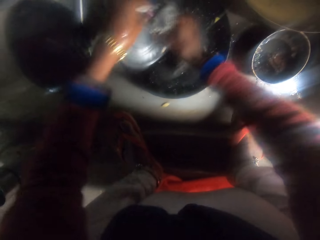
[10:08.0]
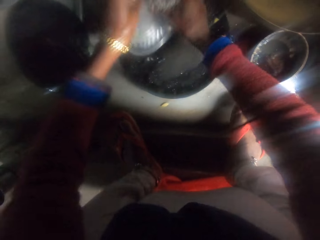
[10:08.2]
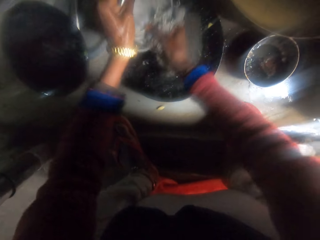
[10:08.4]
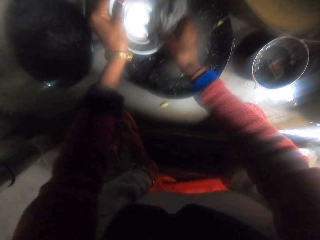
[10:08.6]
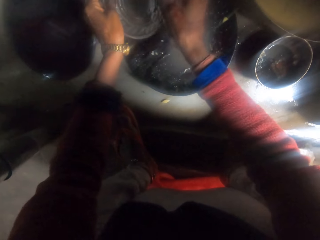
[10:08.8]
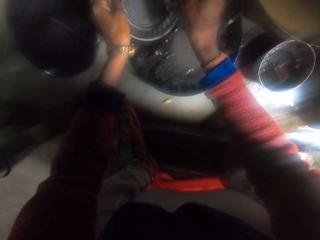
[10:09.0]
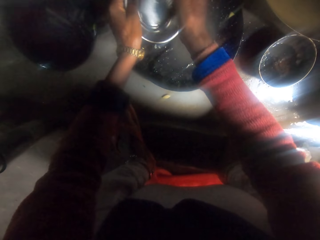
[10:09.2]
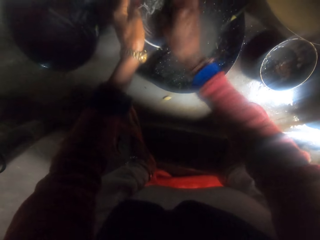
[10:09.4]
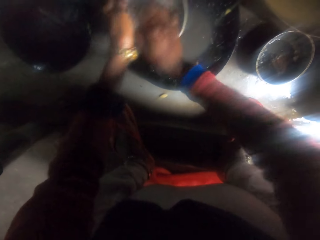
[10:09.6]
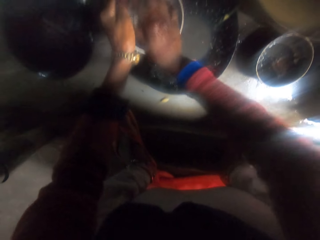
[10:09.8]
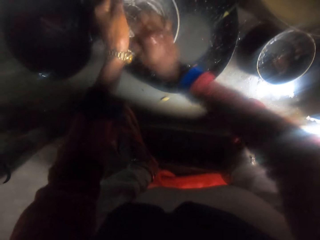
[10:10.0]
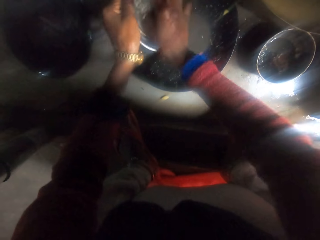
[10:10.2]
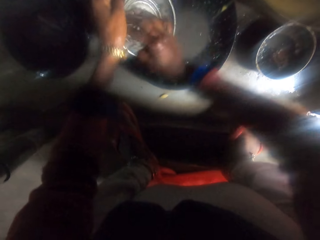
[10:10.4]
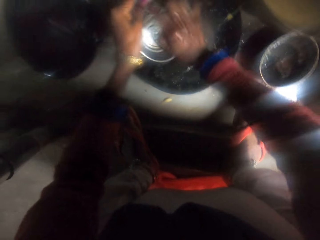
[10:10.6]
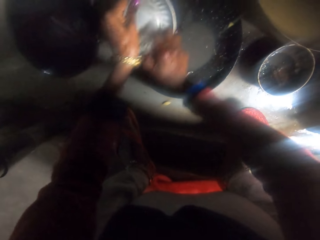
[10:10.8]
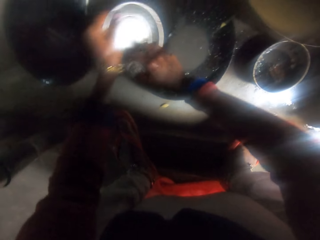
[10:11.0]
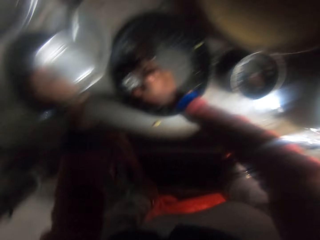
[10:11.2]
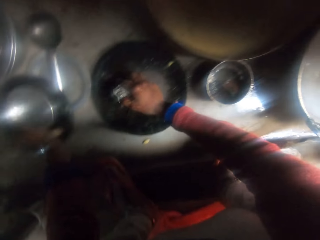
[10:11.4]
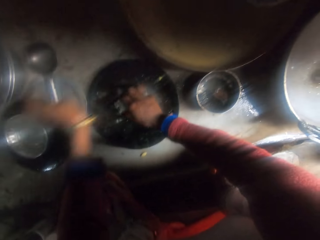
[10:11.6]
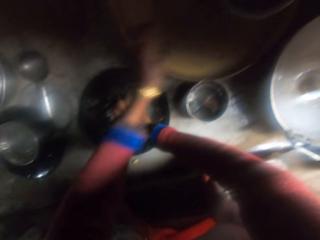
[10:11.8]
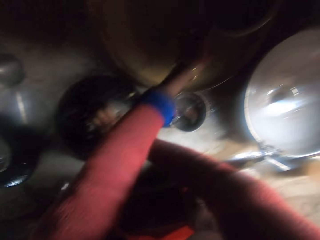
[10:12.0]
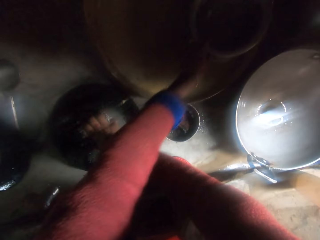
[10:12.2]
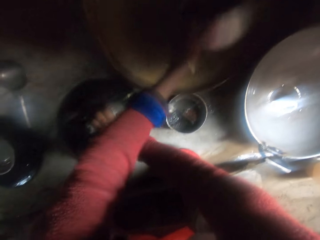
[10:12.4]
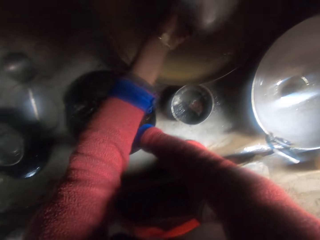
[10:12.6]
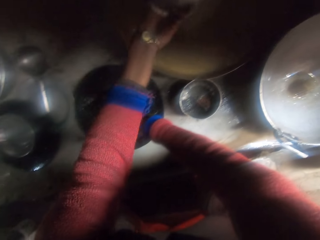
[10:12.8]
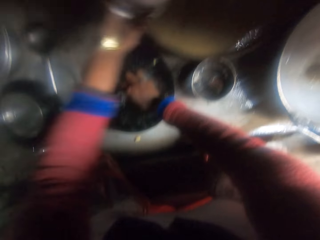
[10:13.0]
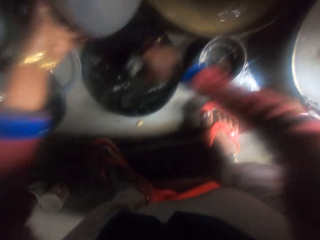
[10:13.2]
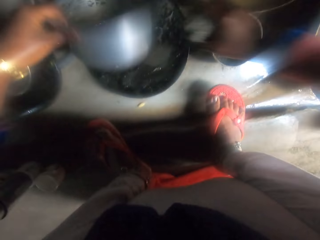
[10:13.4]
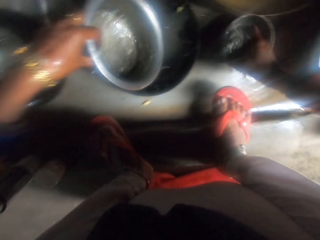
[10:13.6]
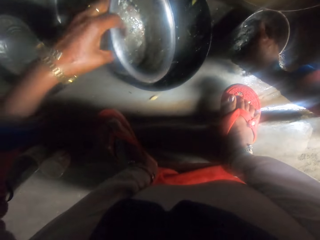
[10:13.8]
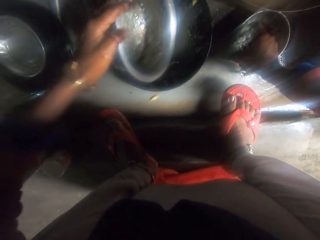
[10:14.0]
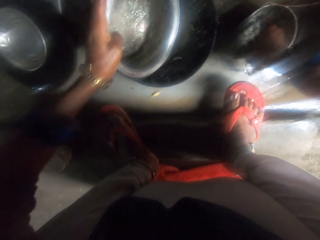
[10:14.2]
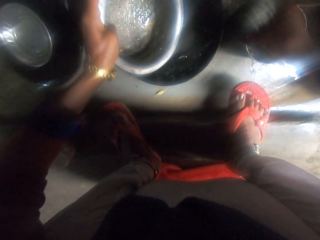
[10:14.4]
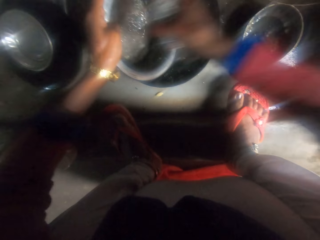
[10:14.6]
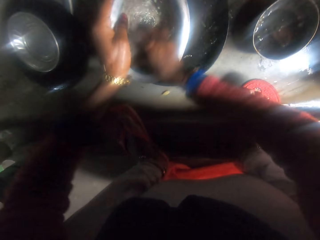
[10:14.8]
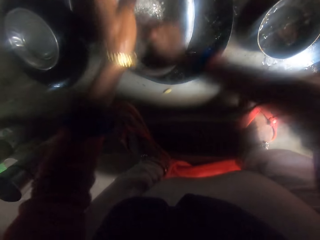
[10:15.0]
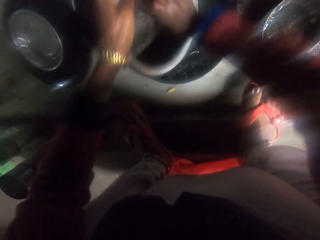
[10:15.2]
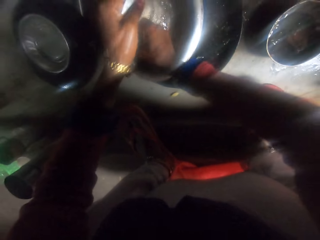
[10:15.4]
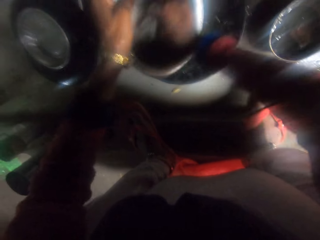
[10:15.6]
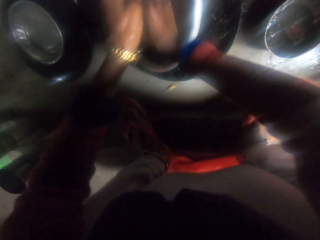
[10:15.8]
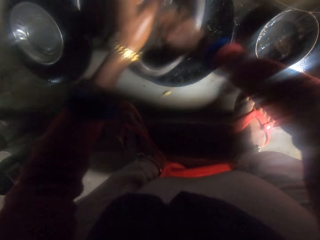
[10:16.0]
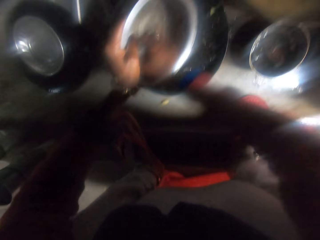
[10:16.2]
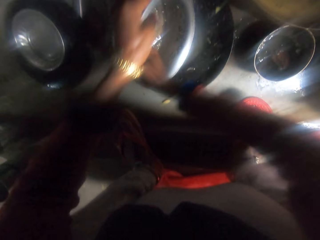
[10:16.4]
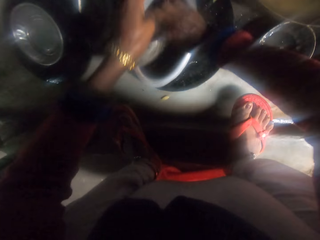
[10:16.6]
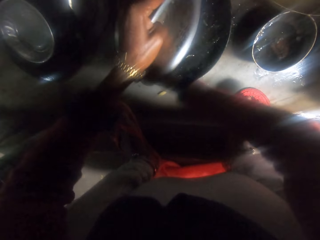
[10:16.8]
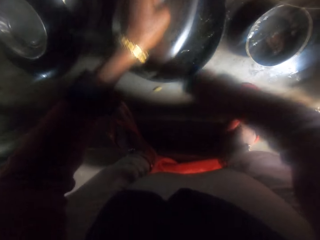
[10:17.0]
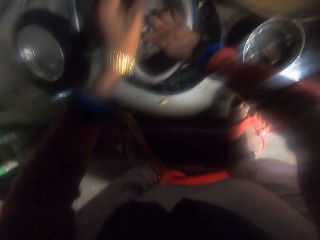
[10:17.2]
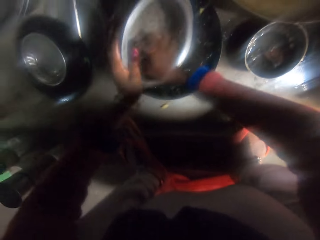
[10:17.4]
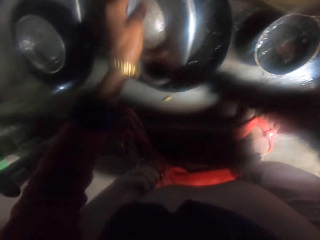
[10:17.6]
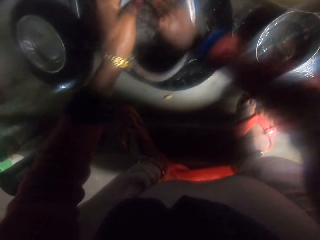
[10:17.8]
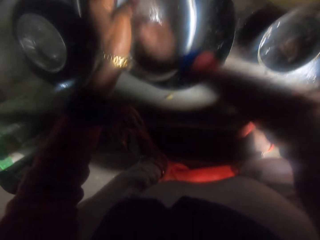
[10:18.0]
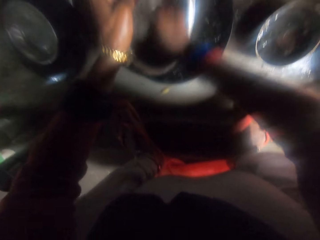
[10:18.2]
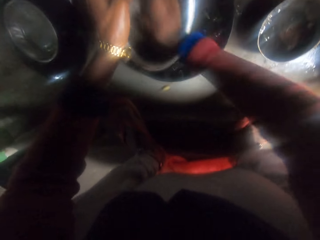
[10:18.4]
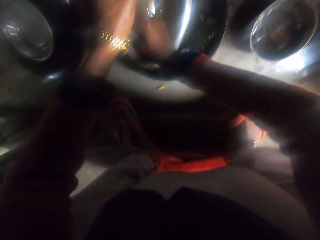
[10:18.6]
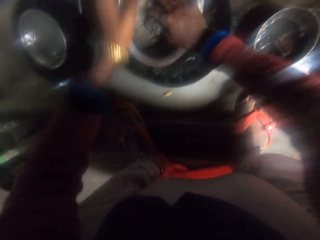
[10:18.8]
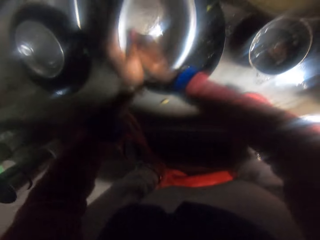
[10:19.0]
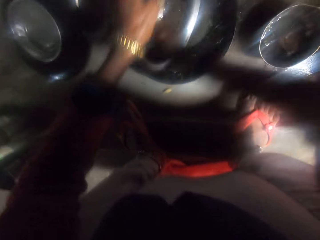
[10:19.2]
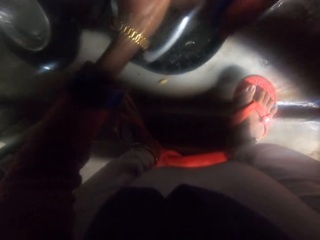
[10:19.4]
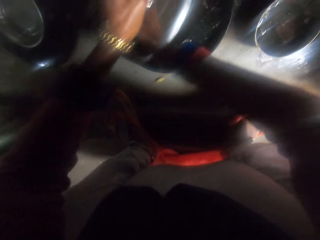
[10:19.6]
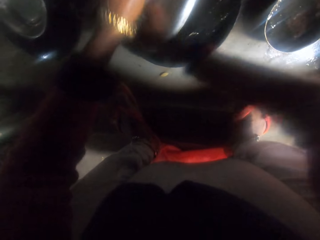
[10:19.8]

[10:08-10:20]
The camera wearer puts the steel plate on a polpat. They take a cooking pot or bowl. They dip a rag in soap. They wash the bowl with a sponge.

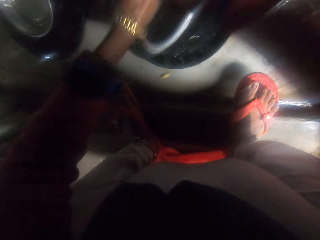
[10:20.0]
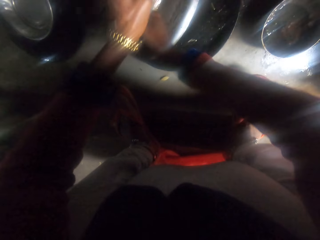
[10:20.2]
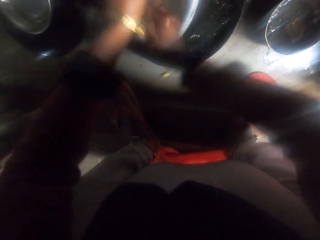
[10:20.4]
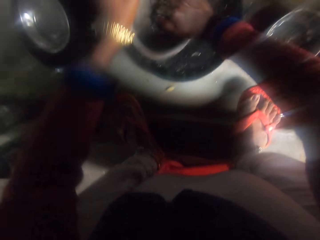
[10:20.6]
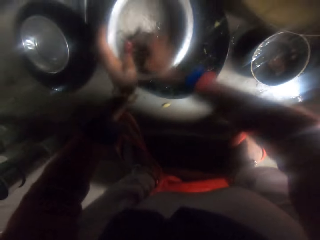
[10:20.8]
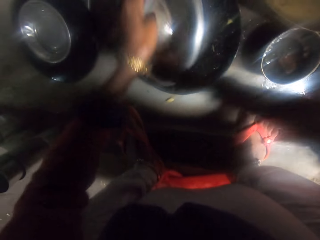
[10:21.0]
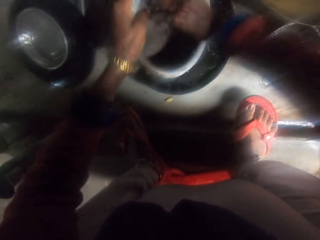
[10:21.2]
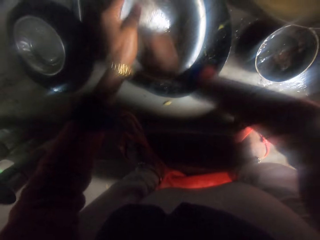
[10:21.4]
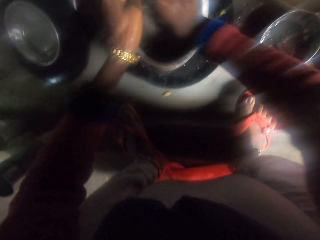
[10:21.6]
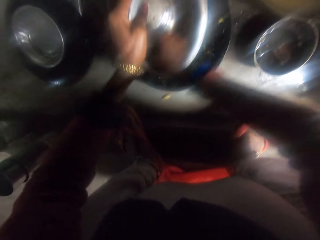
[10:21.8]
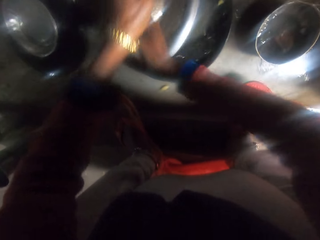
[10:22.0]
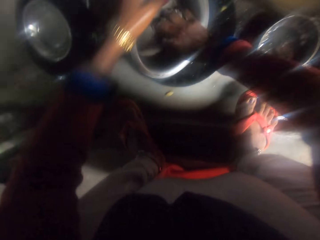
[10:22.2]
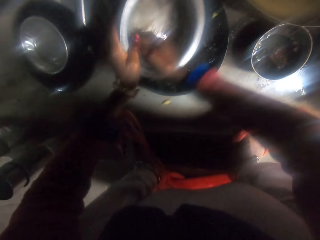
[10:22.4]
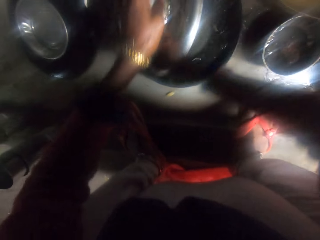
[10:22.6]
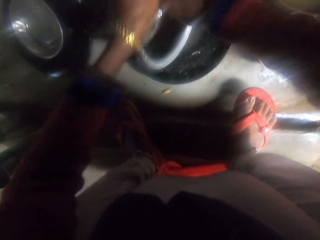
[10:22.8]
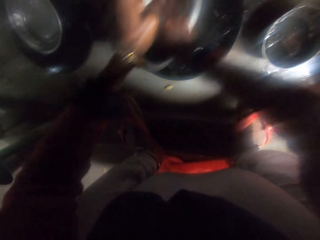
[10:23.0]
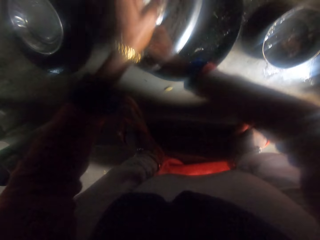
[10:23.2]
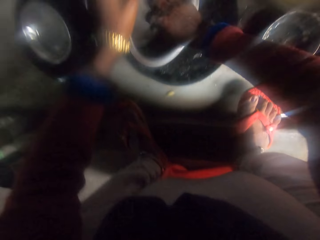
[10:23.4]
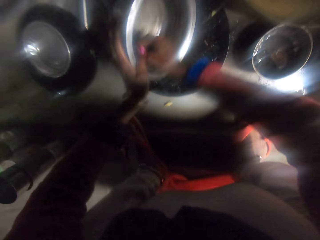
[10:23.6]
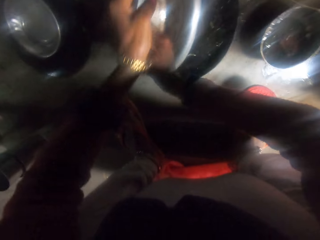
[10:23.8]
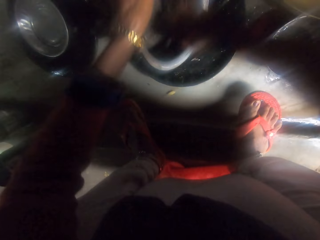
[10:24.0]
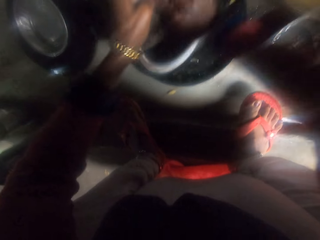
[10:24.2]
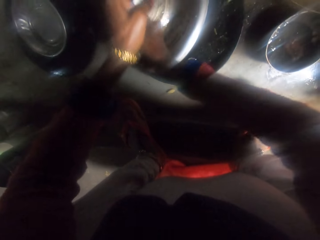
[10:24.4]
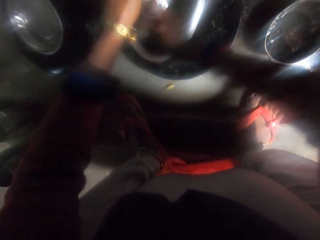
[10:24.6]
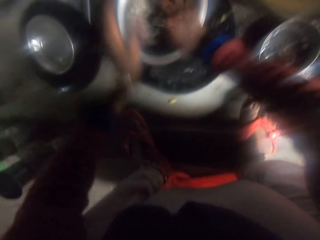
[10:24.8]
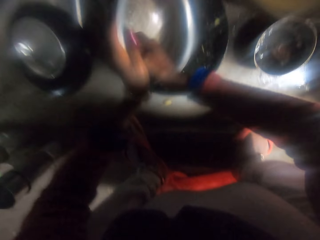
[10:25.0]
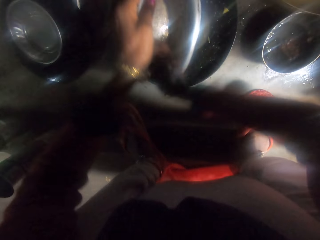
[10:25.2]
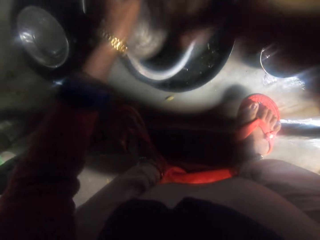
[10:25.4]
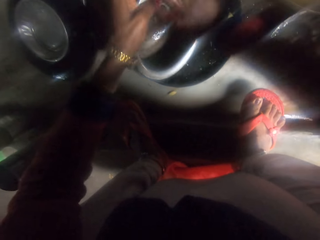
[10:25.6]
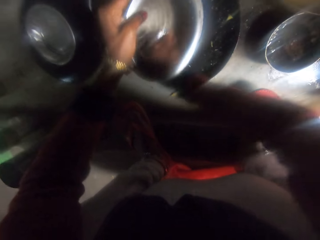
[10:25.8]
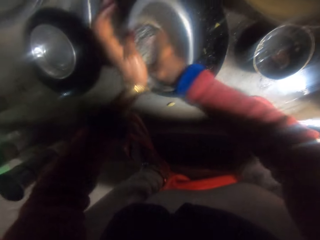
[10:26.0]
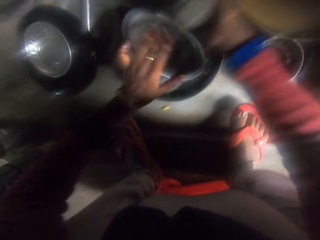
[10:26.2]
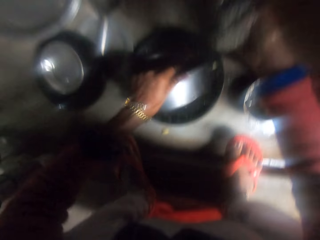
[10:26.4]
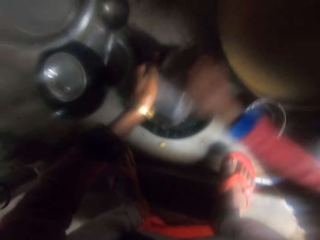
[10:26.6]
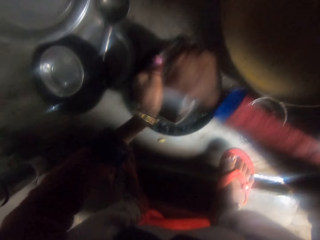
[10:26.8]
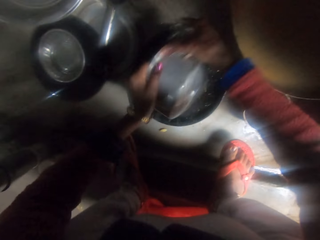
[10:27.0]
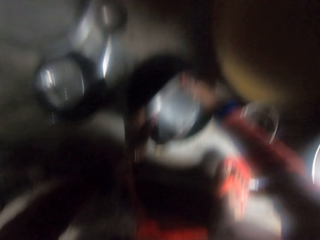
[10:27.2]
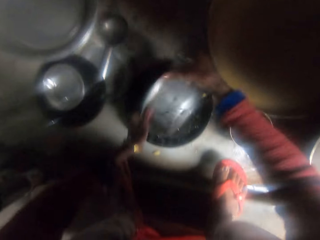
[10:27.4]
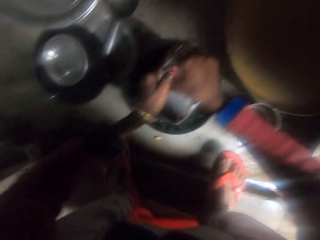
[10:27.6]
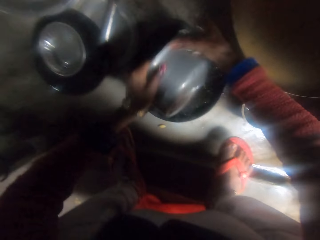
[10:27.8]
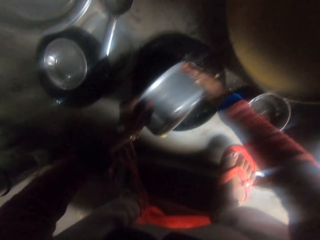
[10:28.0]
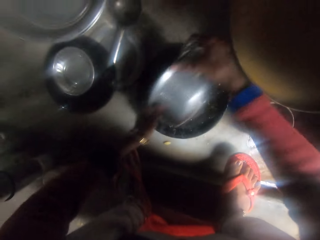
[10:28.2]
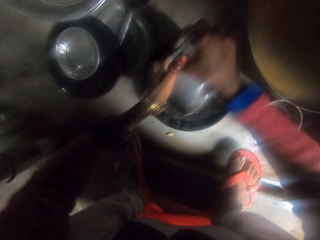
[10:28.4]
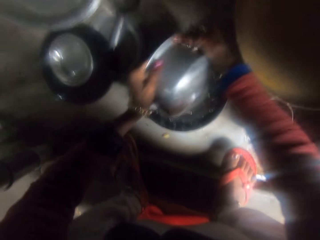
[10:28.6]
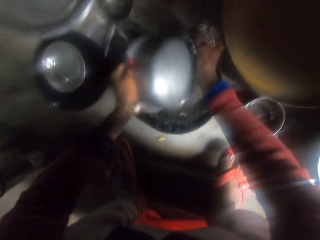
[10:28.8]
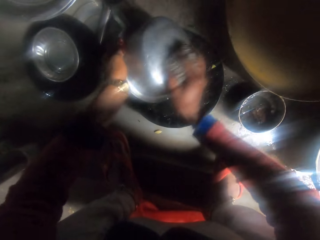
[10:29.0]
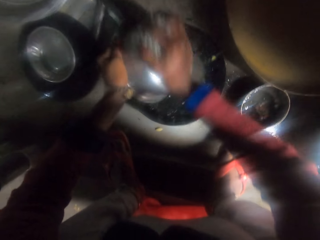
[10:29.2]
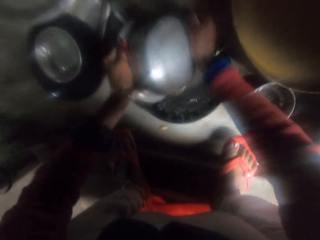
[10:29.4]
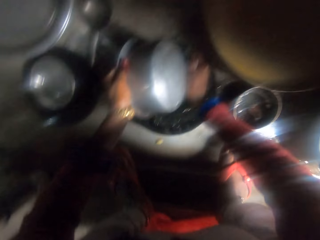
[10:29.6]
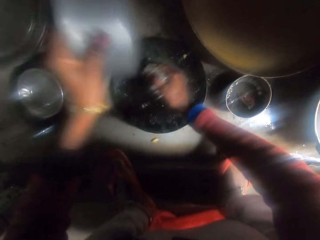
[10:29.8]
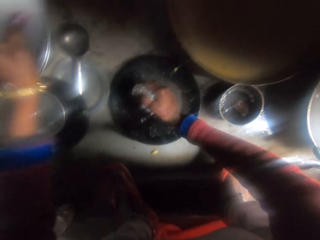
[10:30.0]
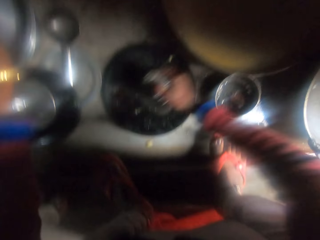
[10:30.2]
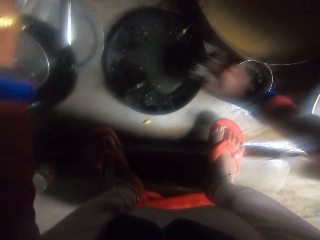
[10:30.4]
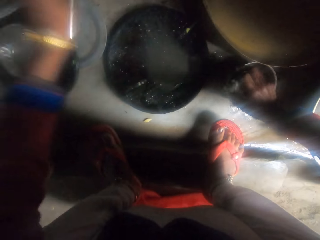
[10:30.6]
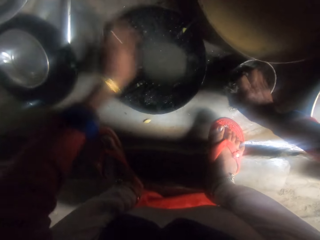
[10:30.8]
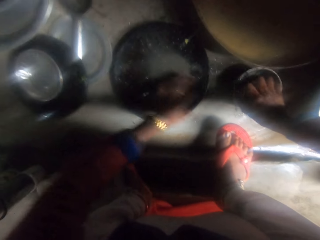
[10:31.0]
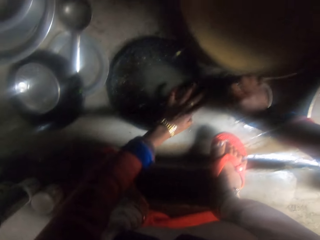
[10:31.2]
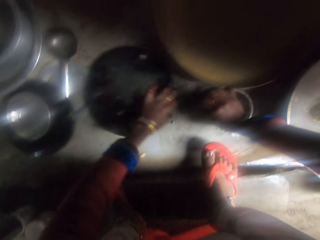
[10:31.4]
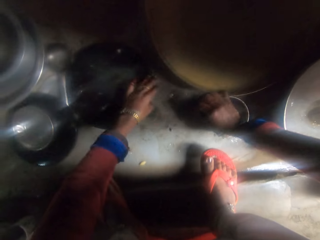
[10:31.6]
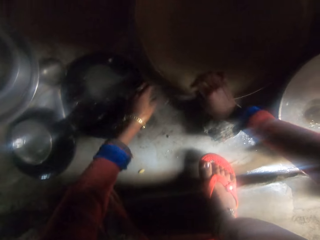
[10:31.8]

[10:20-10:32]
The camera wearer puts the cooking pot on a steel plate. They dip the rag in soap and push the frying pan away.
